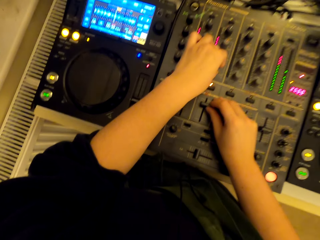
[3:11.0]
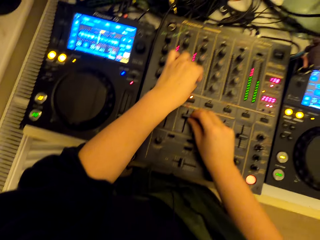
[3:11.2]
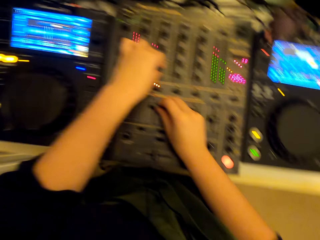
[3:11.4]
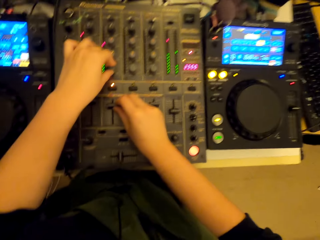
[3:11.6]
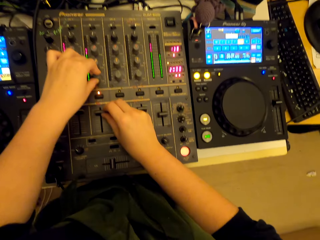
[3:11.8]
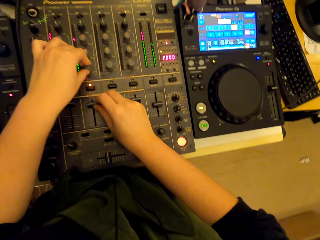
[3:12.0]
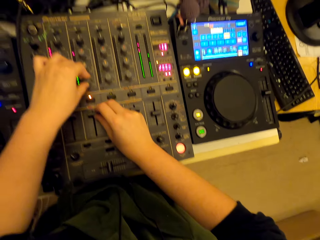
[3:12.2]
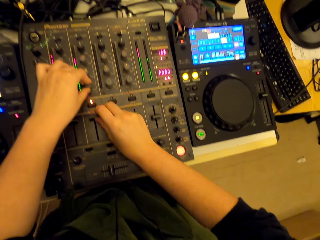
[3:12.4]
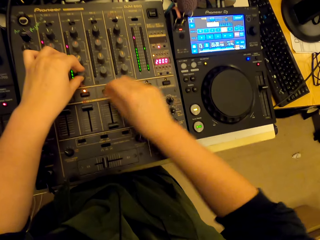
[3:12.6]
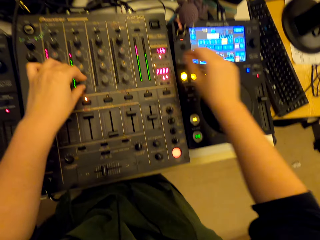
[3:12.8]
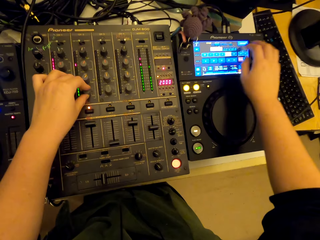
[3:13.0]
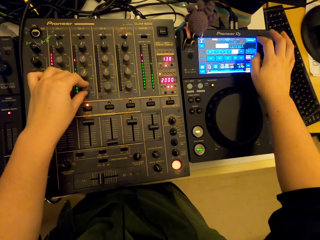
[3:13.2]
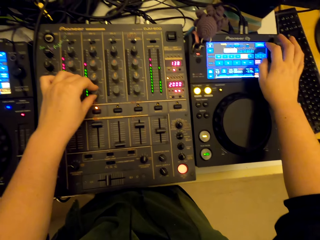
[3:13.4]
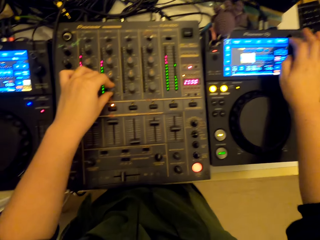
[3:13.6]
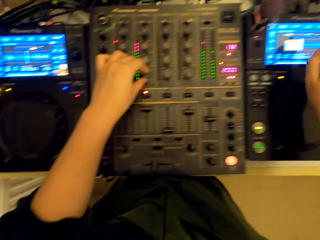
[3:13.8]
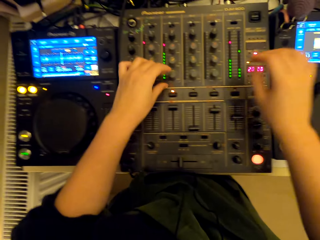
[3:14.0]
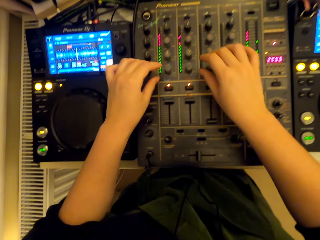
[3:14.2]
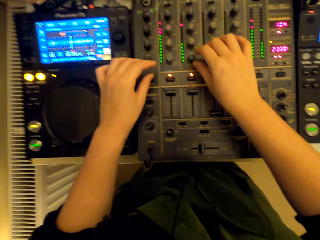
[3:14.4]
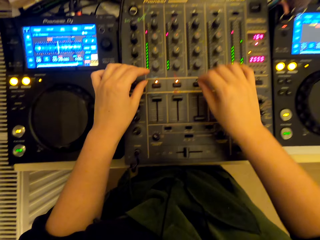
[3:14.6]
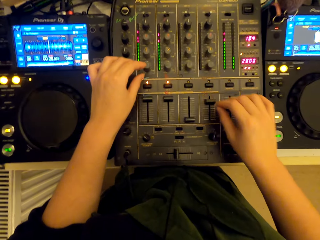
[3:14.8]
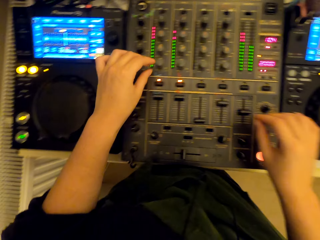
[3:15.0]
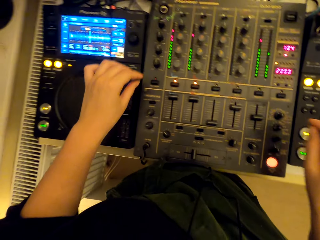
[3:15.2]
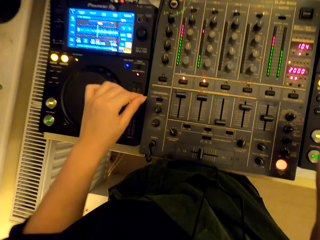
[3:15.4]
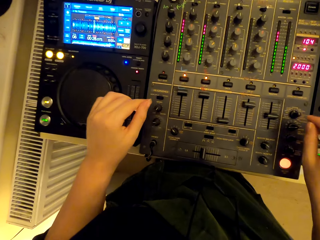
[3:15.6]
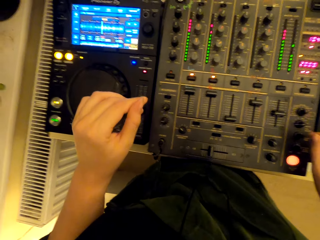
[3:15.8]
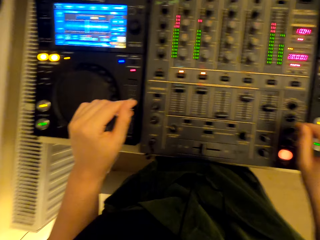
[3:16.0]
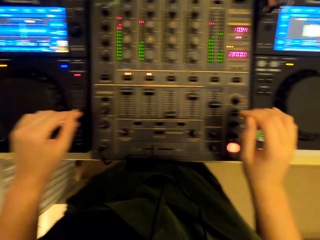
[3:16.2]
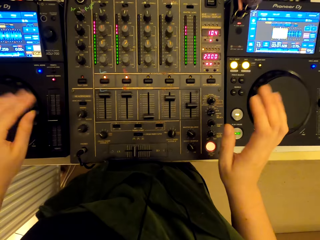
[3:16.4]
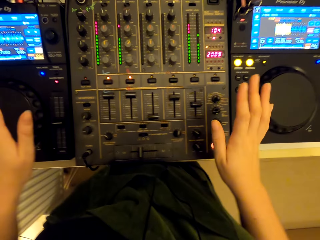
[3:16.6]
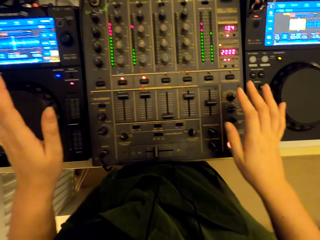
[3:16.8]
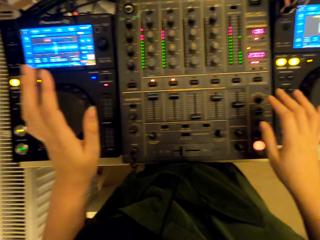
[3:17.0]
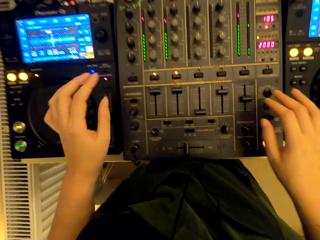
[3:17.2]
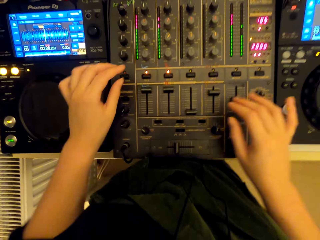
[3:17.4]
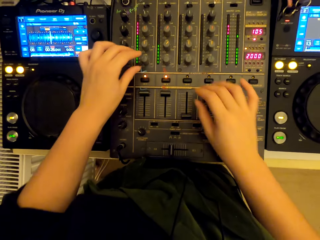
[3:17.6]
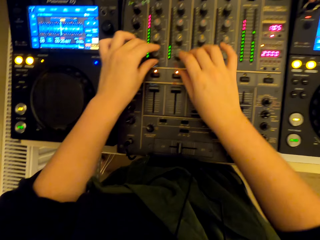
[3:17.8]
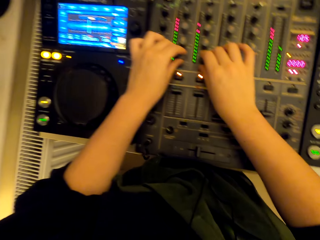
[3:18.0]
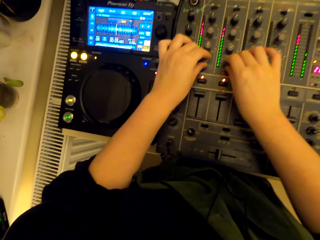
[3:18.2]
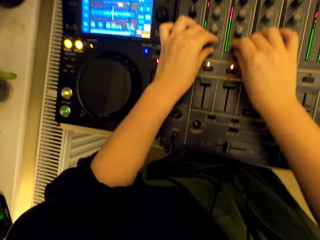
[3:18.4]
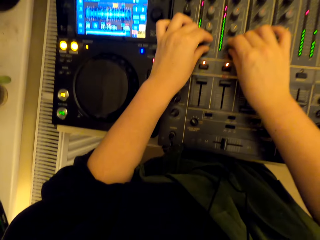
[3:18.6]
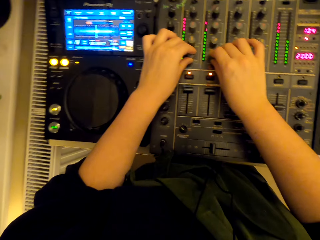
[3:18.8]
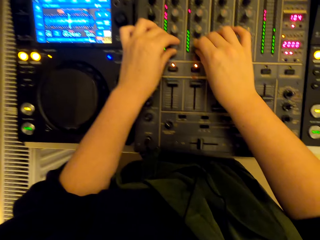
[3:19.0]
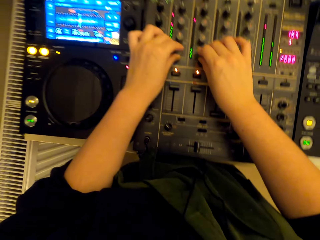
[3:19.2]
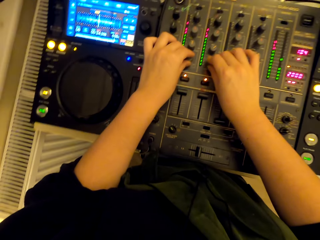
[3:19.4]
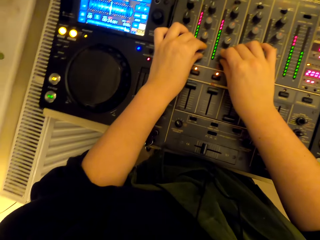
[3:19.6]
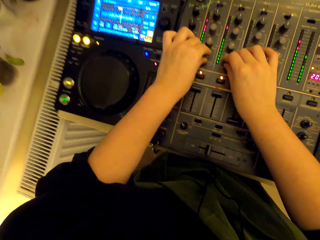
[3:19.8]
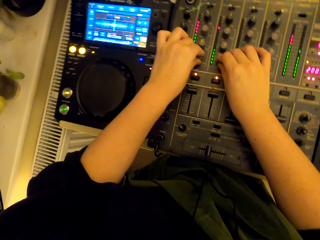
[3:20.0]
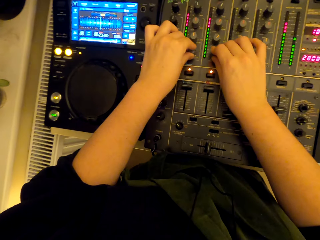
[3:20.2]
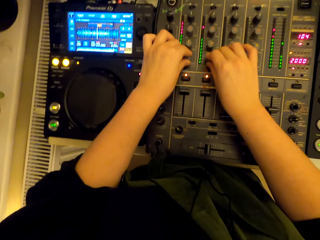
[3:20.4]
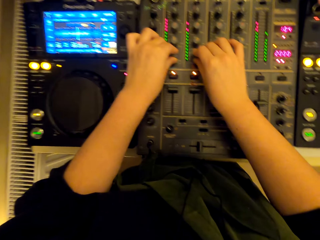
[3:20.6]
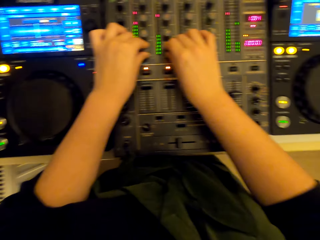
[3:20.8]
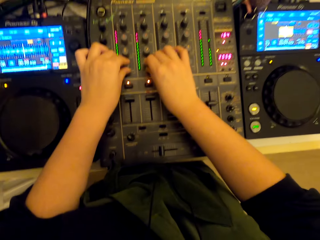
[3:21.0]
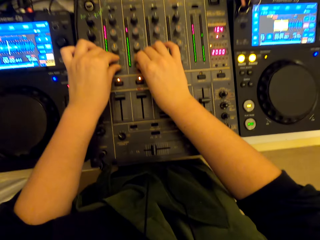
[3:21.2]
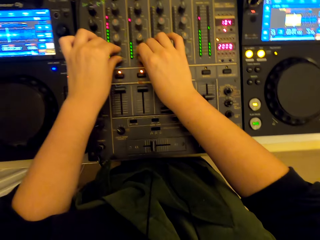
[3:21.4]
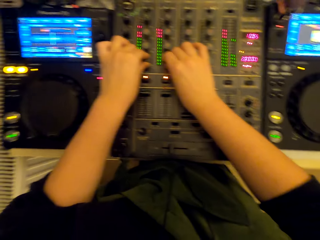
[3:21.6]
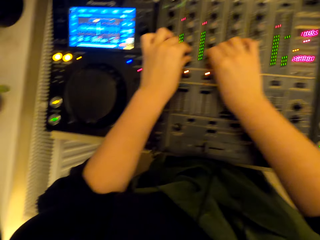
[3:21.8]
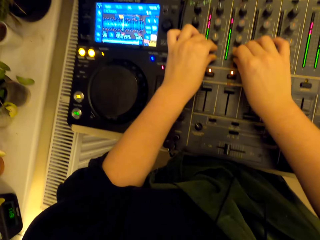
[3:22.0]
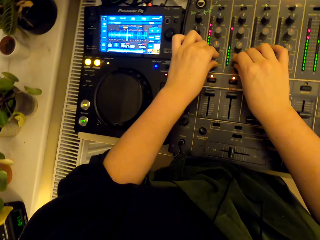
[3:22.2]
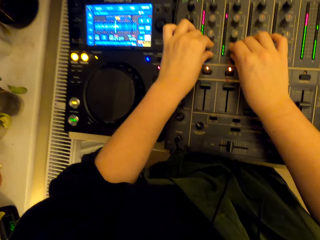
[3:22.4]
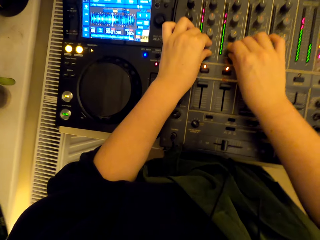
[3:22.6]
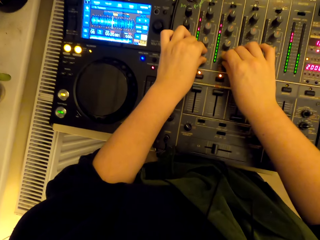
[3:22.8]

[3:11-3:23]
The camera wearer dances. They use a turntable mixer.

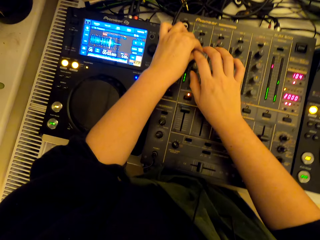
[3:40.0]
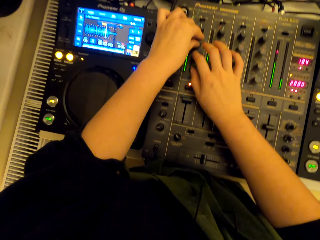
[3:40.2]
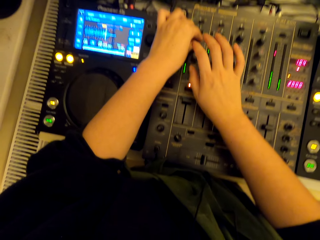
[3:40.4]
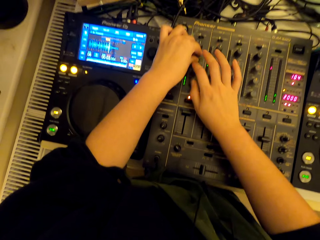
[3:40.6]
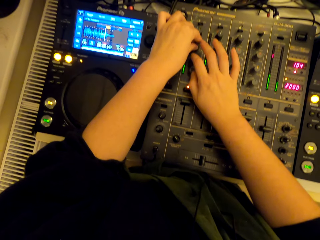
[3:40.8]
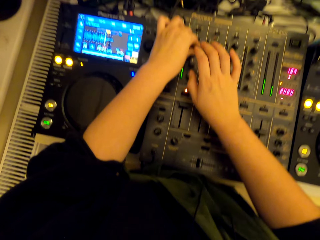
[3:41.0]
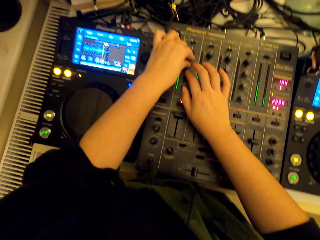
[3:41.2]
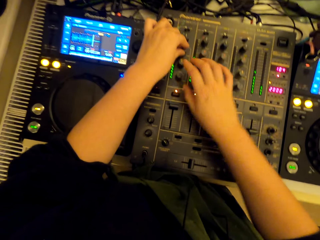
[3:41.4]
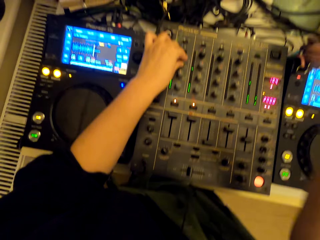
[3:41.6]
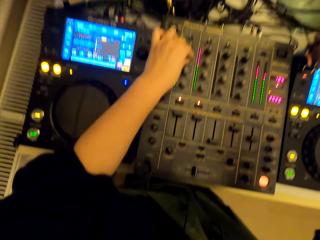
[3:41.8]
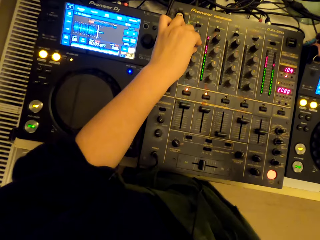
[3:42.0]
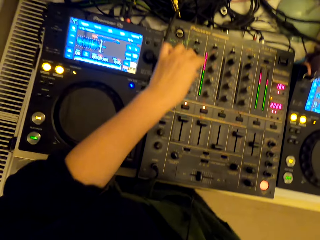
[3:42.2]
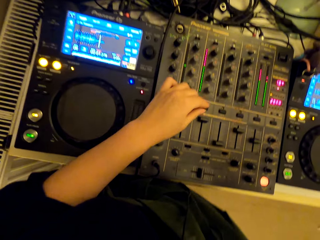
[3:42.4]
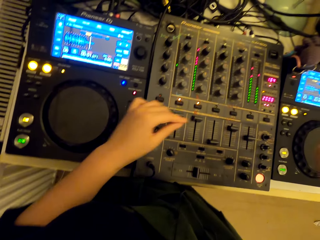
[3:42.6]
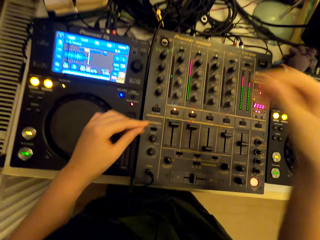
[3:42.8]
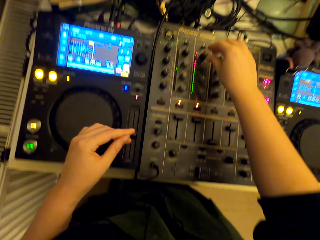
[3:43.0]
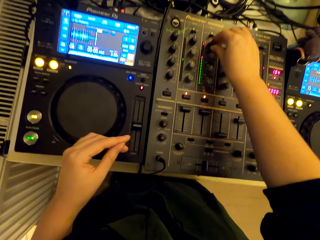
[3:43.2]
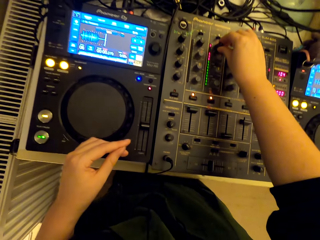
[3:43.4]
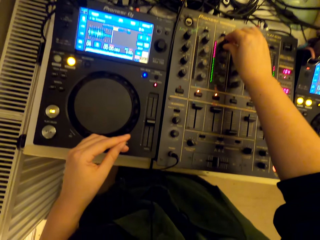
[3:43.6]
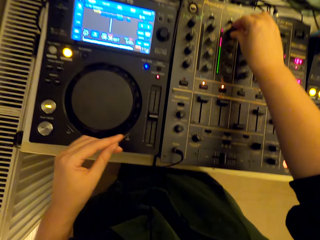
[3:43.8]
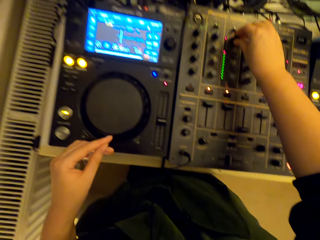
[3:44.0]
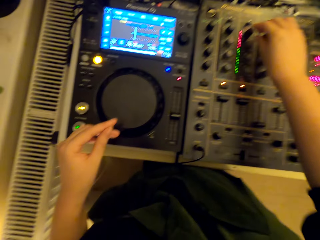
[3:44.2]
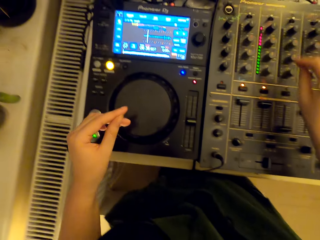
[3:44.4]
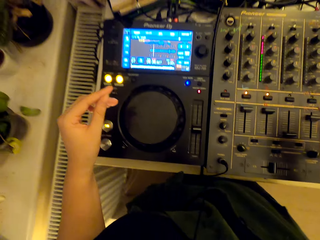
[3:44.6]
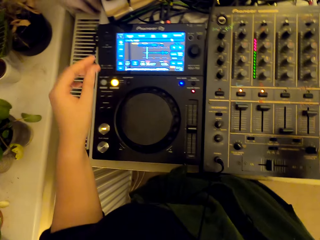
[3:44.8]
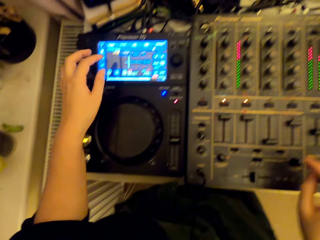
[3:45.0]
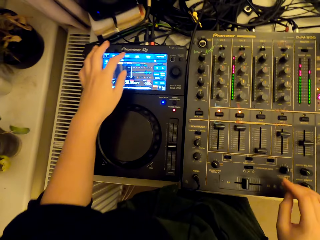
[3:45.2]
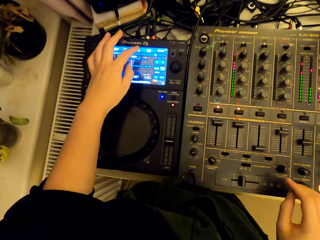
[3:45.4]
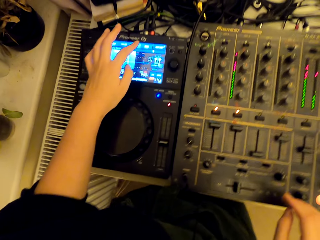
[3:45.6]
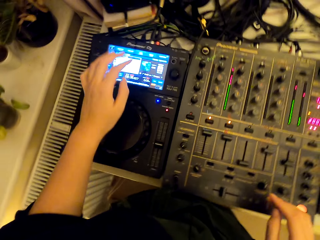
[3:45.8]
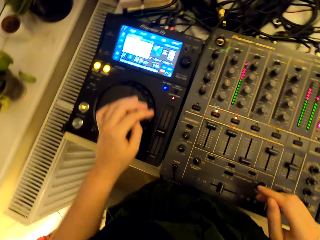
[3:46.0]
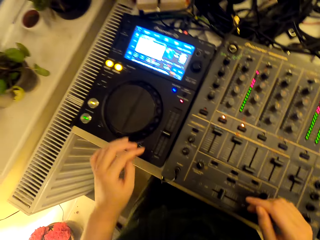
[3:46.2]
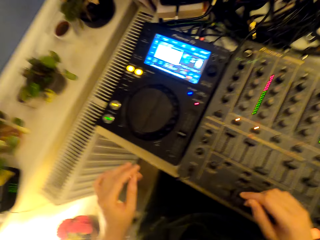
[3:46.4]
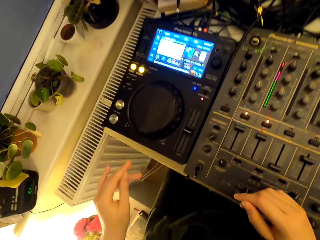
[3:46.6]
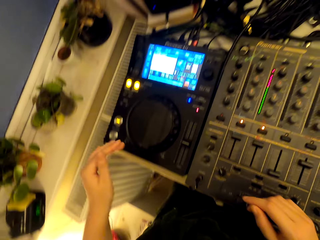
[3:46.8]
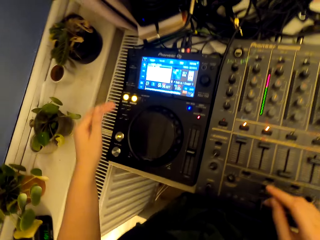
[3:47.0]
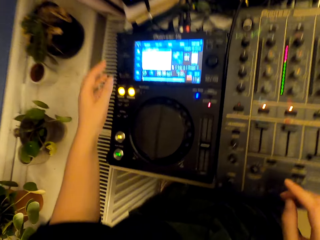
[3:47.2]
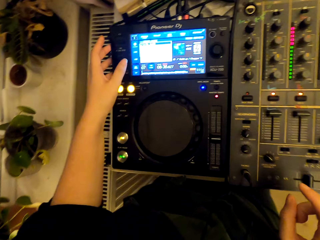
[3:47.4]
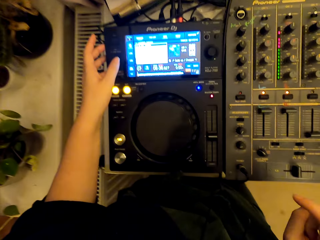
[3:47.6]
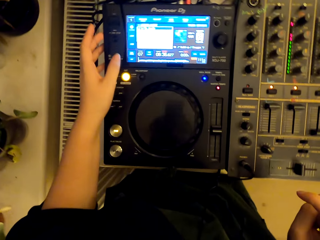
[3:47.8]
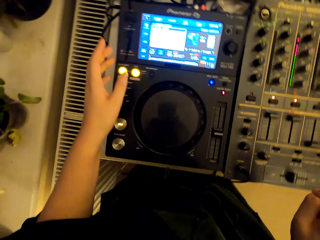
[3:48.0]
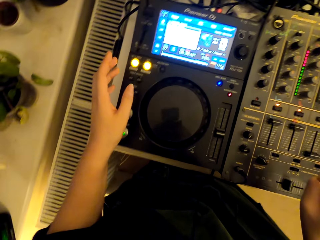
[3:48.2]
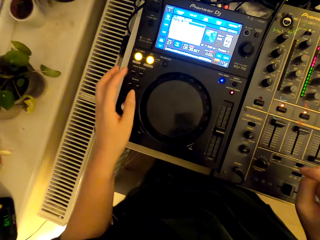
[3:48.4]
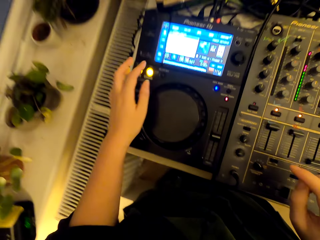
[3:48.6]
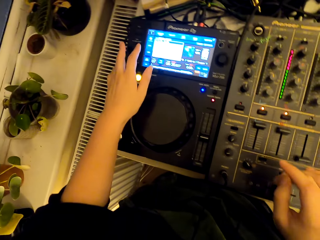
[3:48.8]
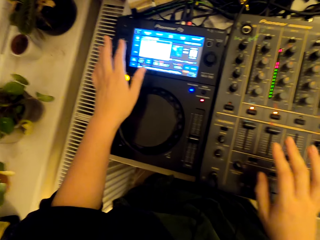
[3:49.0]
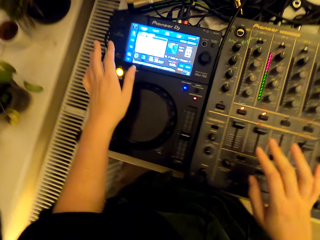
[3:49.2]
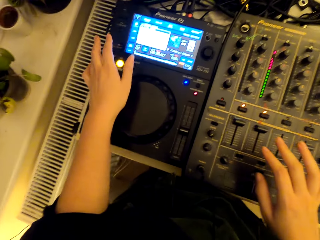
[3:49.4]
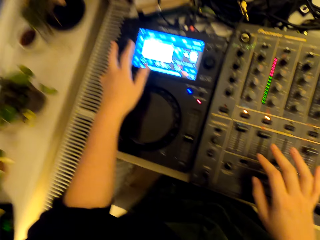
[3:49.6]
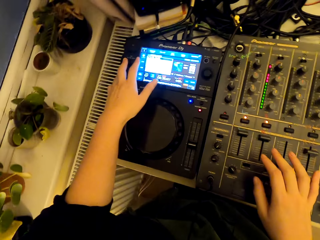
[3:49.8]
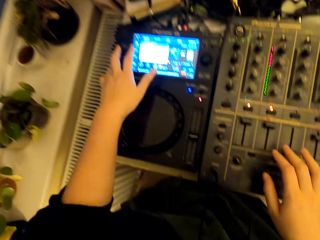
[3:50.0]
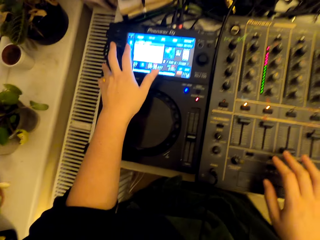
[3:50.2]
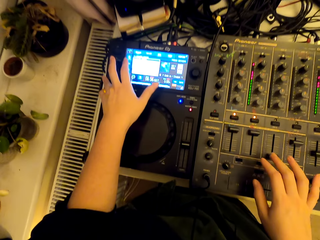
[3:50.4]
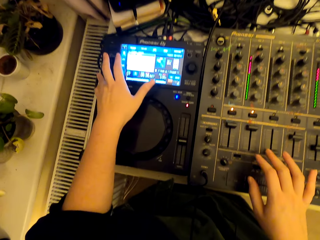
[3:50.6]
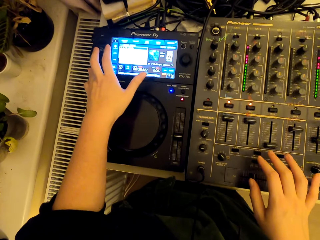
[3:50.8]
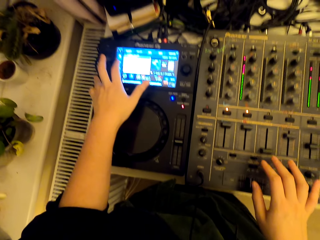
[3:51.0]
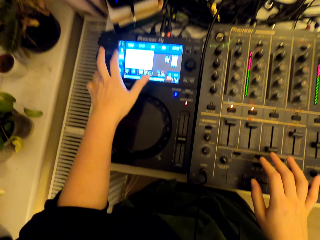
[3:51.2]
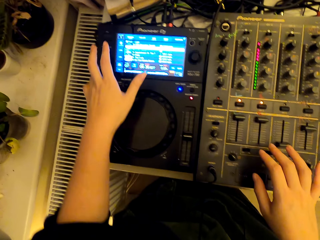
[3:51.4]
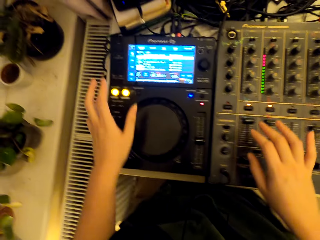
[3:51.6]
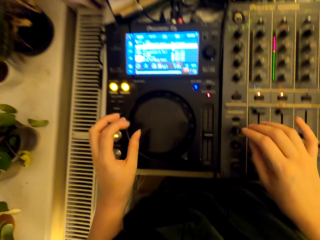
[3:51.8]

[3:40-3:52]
The camera wearer touches something. They use a turntable mixer. They dance to the music beat.
